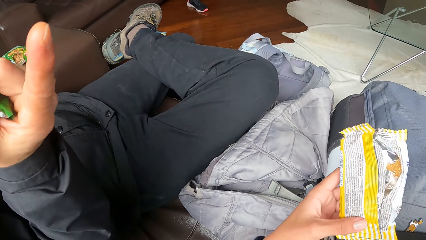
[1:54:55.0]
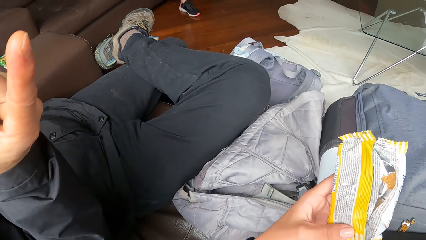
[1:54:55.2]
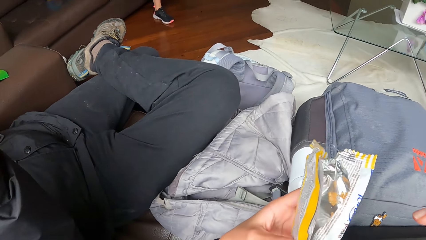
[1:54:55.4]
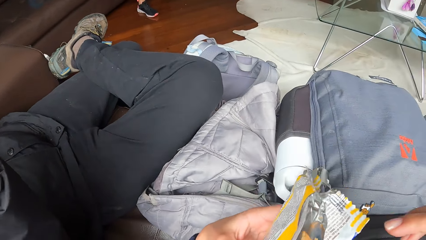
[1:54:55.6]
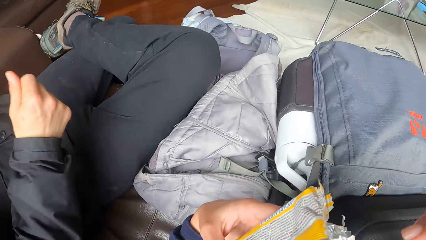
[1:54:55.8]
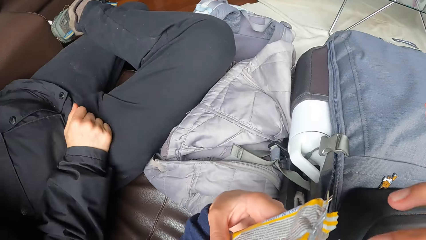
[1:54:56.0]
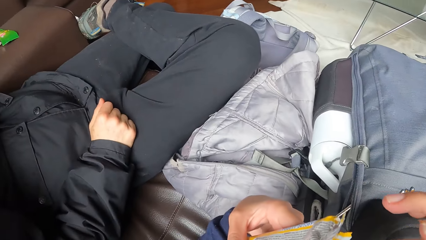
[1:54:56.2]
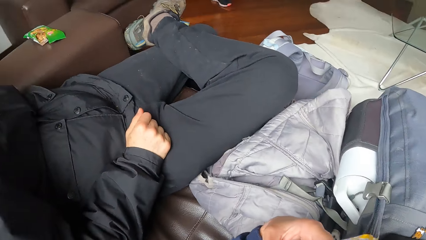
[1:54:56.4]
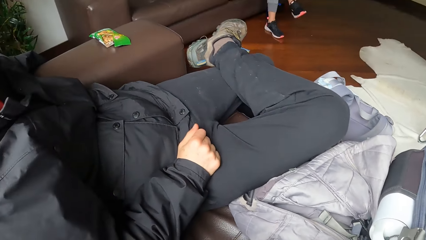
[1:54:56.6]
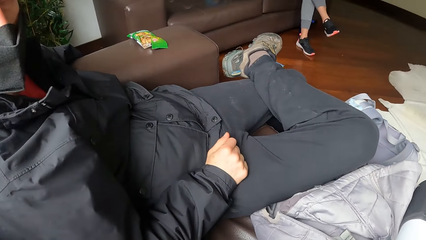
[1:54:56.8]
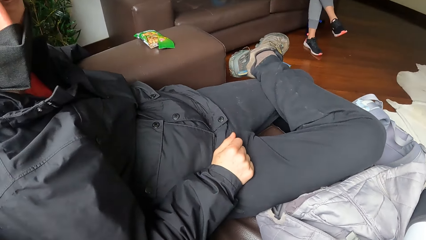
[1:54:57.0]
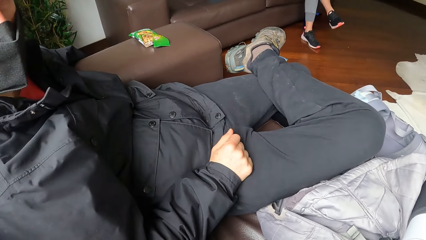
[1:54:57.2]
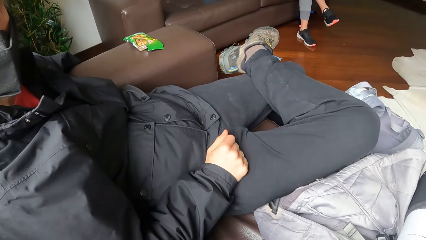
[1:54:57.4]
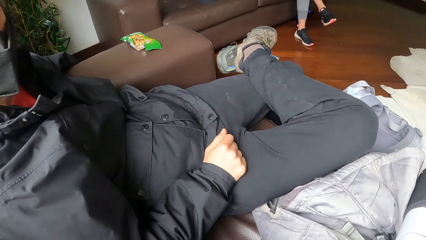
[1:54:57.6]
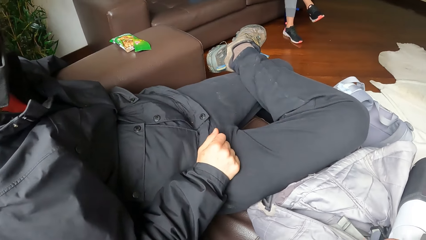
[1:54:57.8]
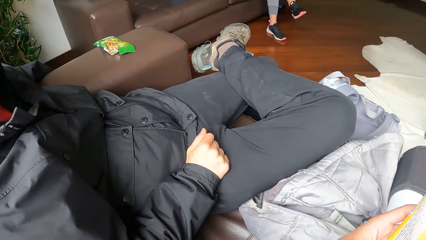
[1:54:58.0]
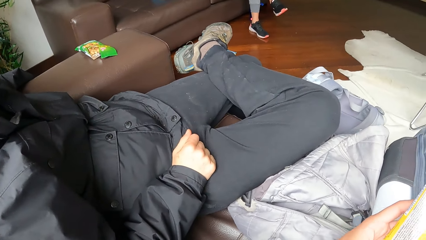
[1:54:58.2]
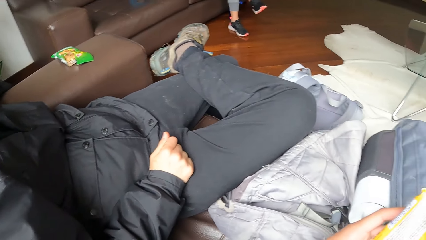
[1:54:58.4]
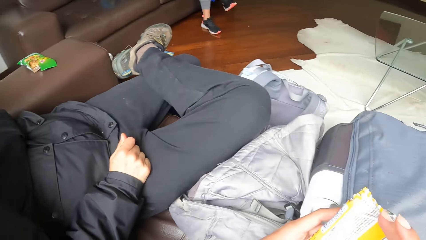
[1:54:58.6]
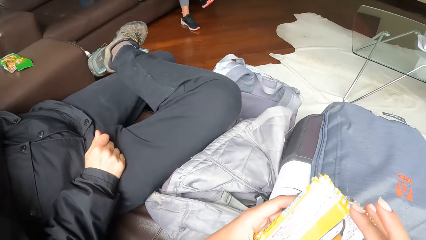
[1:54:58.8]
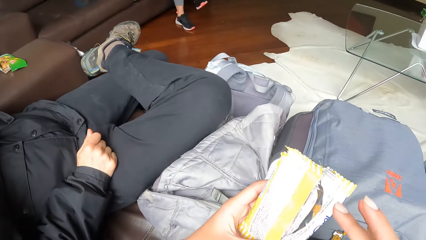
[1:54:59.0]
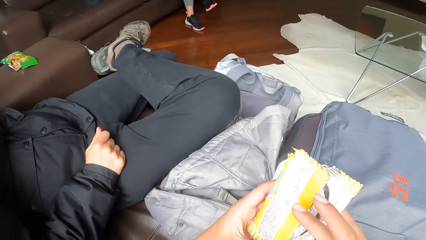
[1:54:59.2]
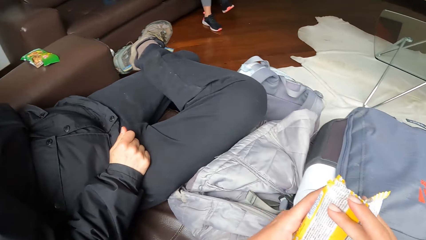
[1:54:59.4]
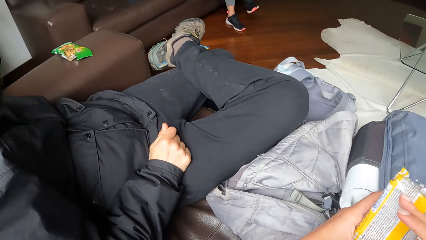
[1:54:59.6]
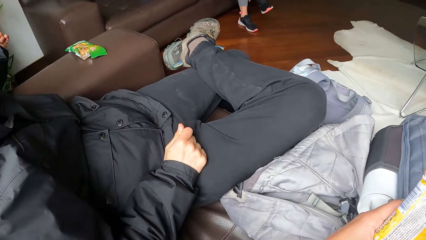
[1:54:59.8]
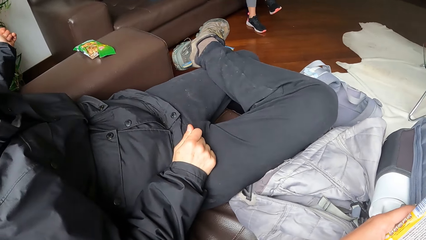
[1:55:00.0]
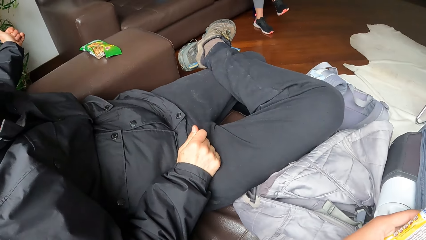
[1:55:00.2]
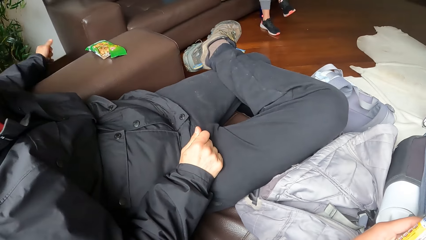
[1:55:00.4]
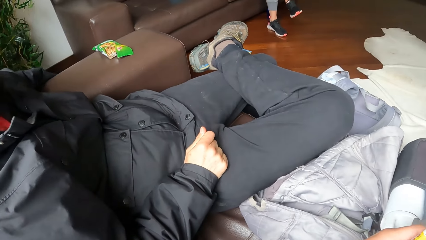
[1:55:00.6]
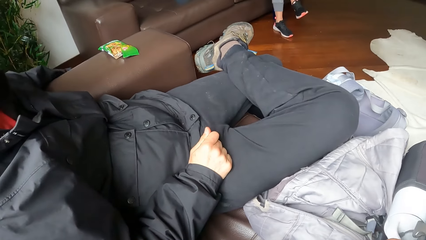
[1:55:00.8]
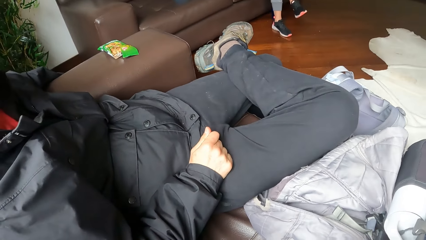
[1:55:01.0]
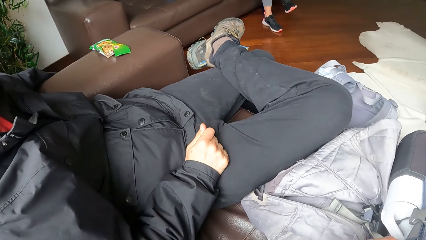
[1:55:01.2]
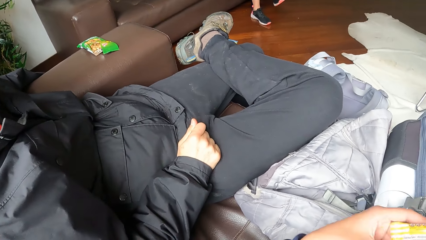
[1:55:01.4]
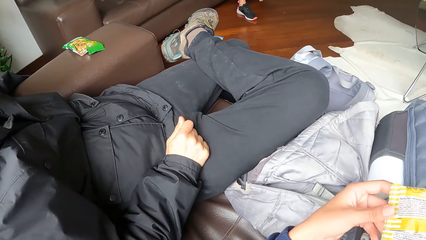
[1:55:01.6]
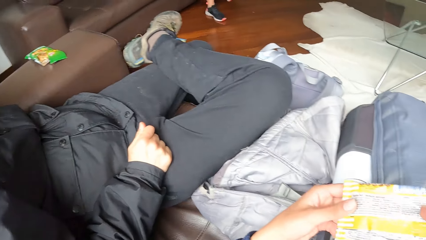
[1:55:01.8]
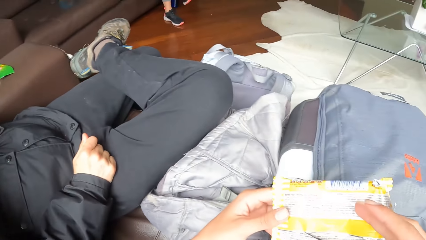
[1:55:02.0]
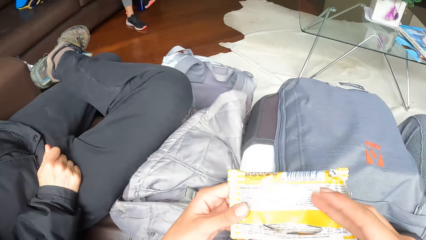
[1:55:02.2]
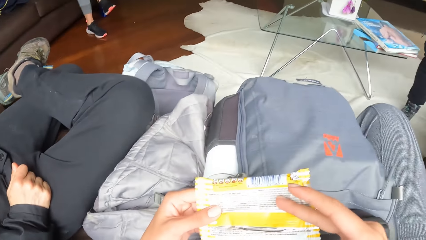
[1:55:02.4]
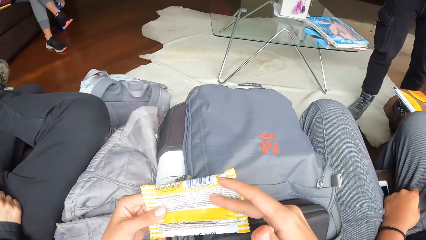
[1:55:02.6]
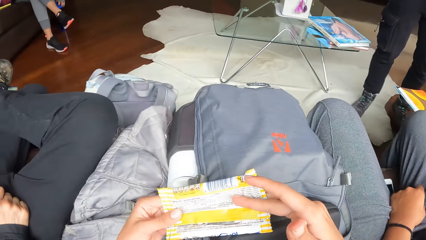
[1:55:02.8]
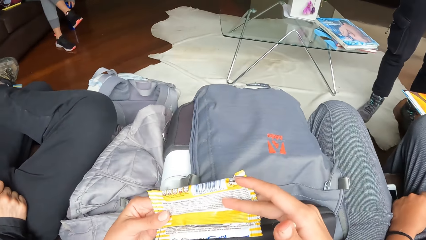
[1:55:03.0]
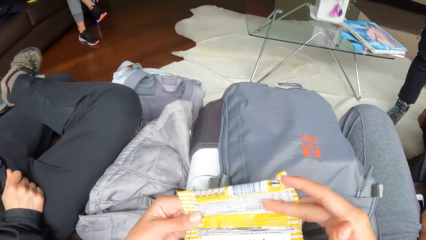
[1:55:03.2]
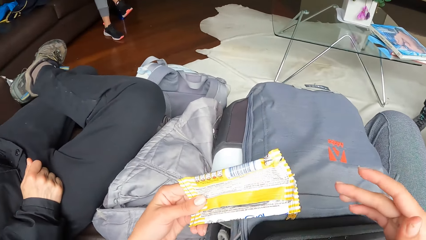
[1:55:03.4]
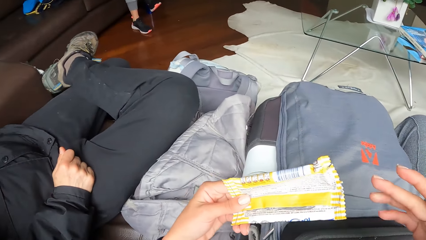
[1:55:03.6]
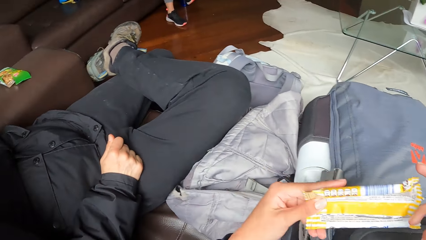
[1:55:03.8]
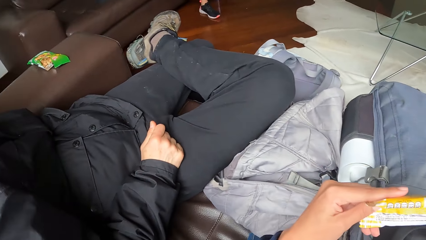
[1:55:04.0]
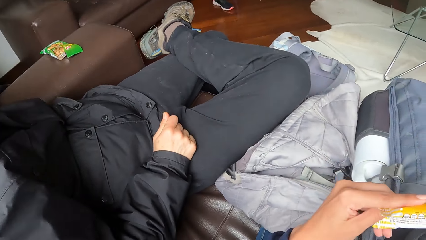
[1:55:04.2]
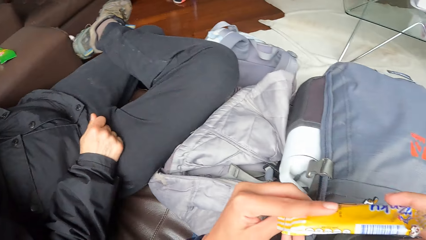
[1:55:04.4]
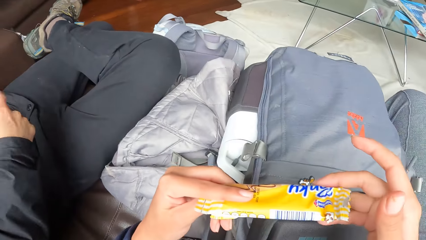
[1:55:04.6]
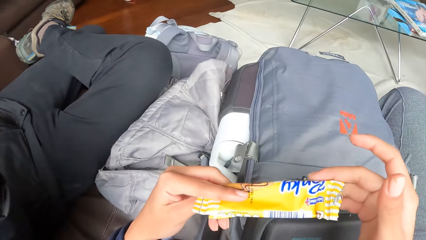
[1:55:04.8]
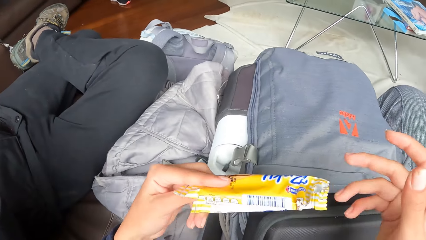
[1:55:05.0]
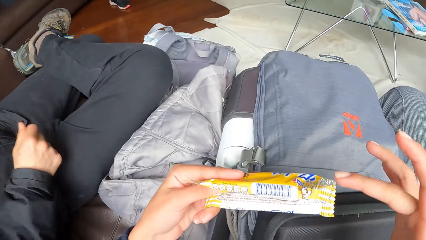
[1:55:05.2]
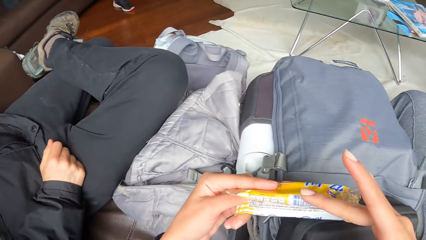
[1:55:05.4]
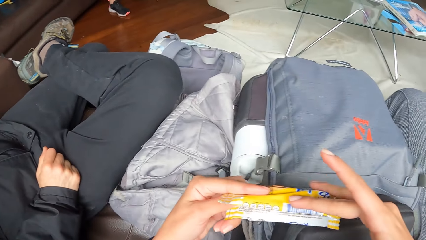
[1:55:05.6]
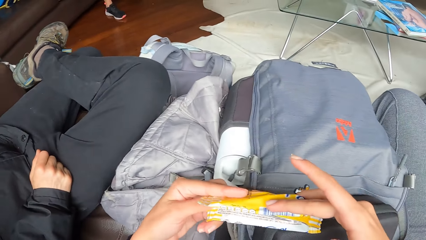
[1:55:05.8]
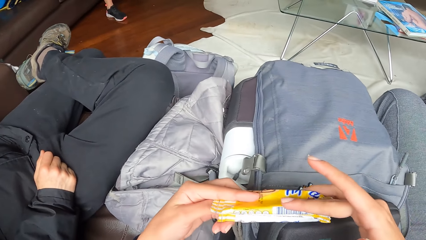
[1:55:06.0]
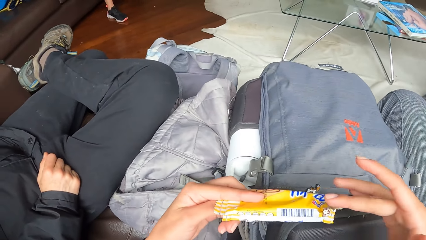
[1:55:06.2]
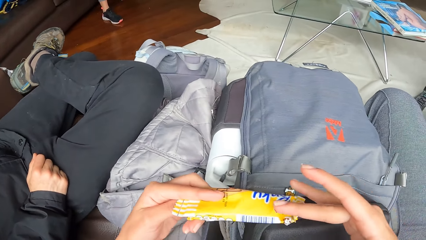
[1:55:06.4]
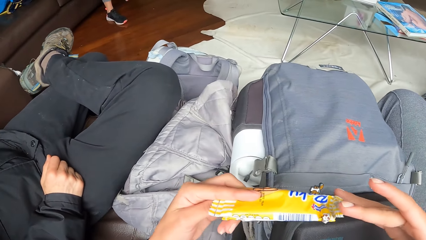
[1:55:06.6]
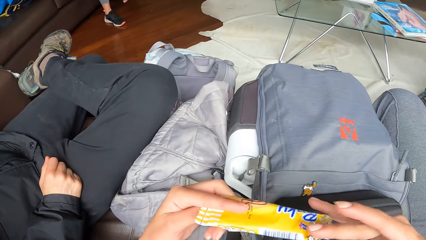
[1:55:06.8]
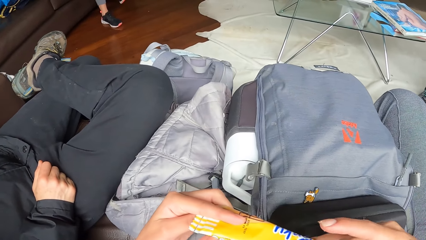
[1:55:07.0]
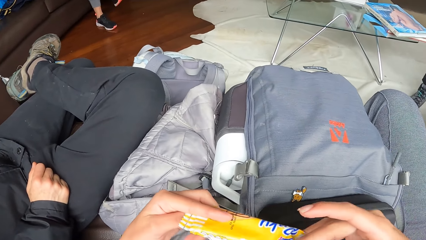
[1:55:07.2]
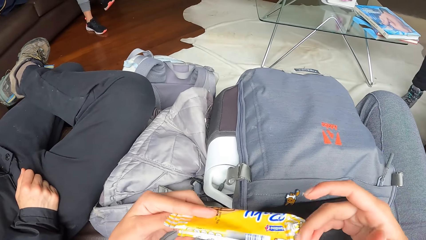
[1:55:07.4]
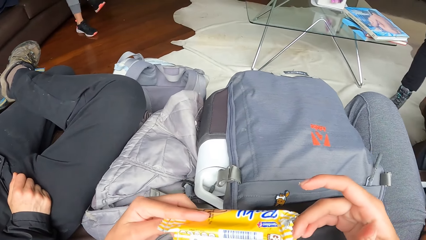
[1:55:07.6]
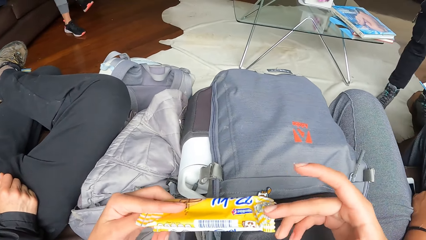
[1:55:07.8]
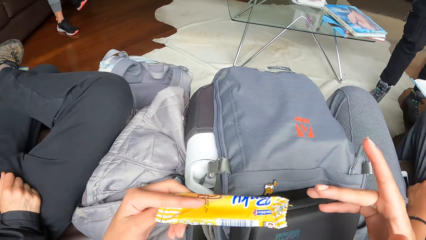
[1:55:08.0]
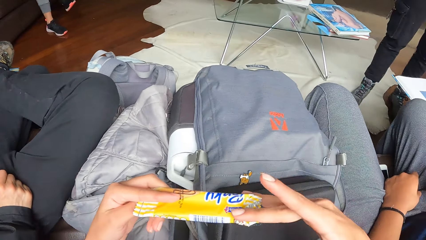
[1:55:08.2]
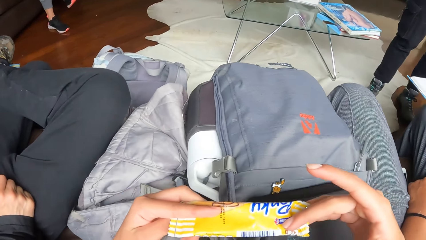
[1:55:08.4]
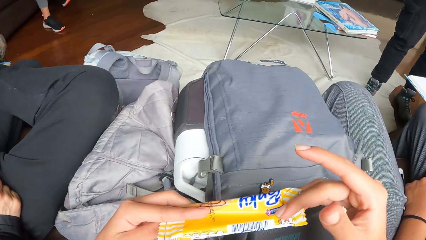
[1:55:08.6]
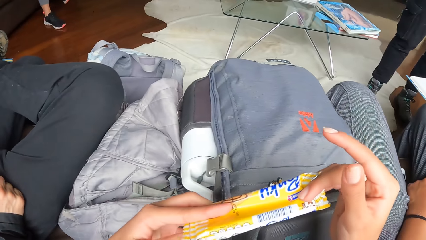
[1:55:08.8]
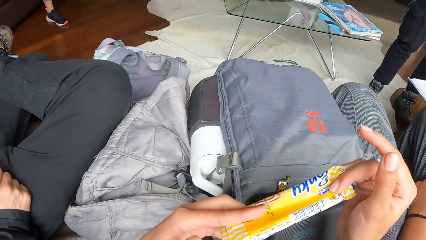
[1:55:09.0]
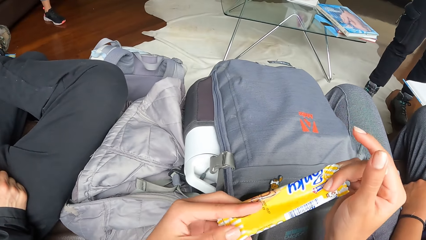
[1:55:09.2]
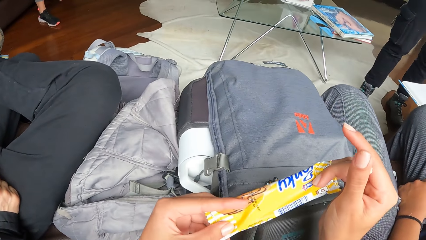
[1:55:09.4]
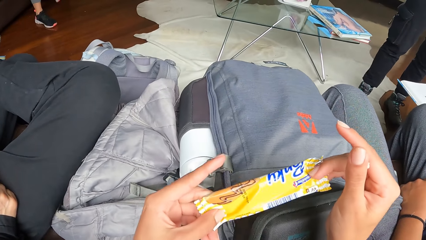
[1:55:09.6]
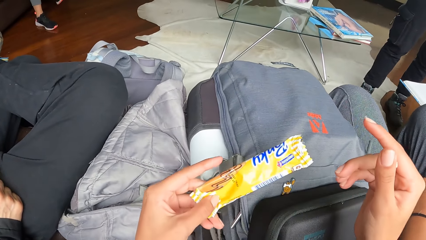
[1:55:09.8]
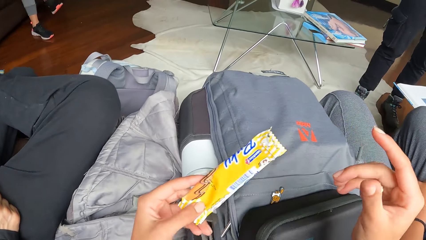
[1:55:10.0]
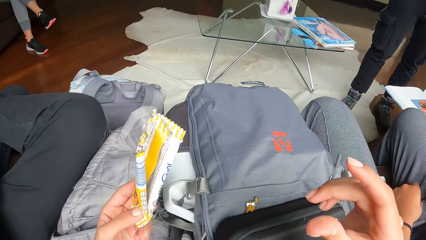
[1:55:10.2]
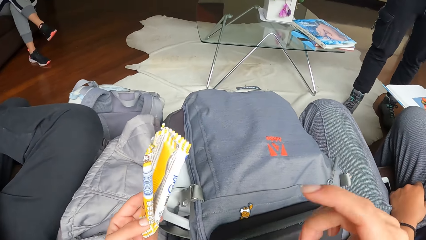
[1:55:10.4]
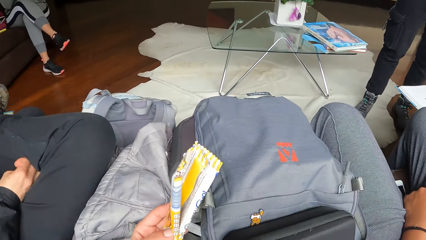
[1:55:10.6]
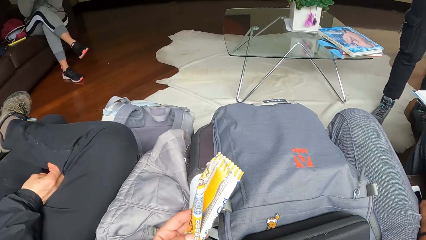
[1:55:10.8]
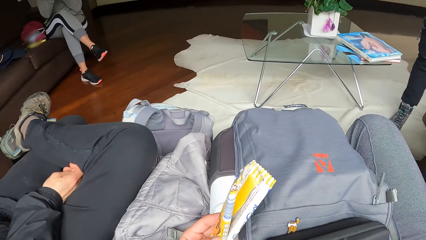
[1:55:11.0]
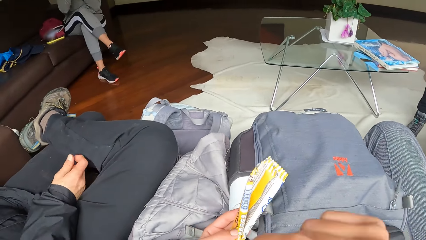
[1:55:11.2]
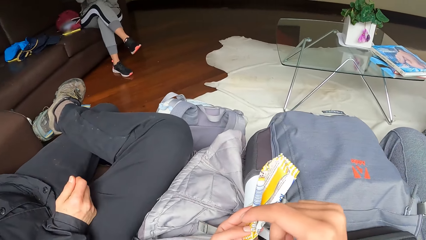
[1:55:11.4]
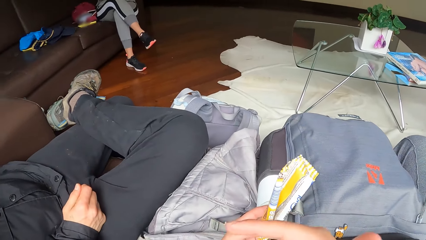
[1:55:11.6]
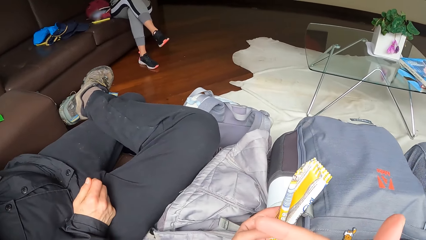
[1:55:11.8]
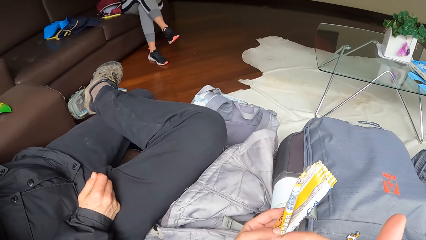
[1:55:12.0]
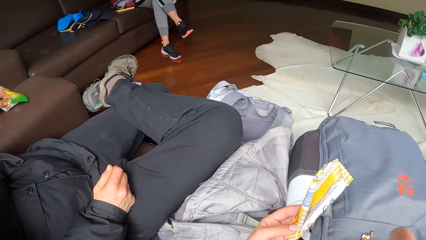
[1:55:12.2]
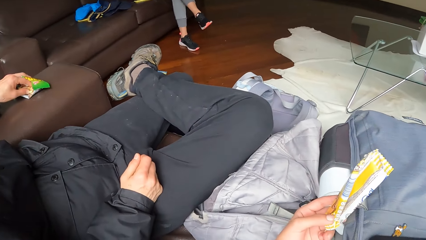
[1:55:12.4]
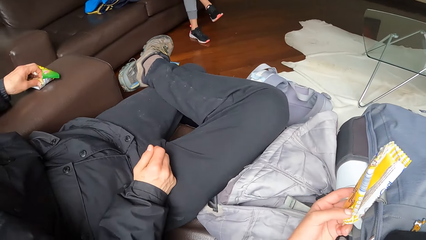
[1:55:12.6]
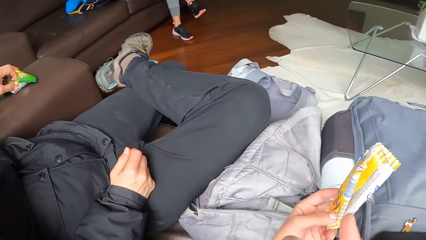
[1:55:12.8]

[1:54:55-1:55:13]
The camera wearer holds the biscuit nylon in both hands. They bend the biscuit nylon in both hands.
